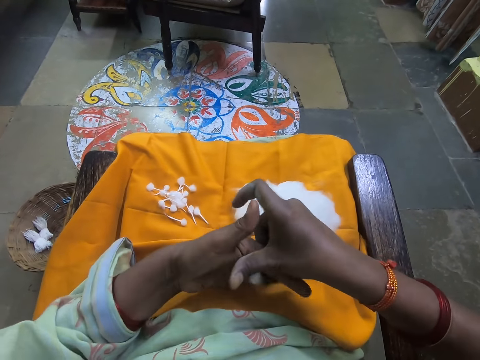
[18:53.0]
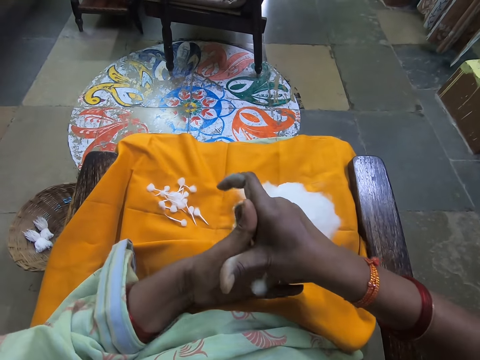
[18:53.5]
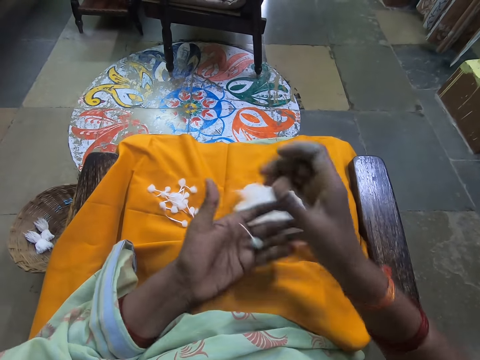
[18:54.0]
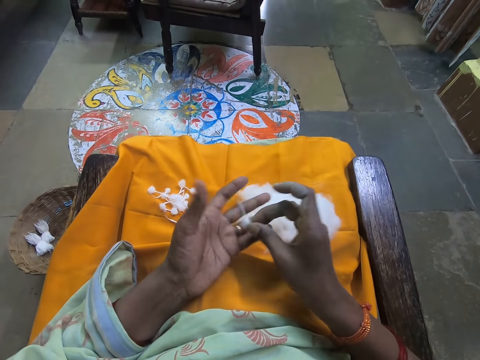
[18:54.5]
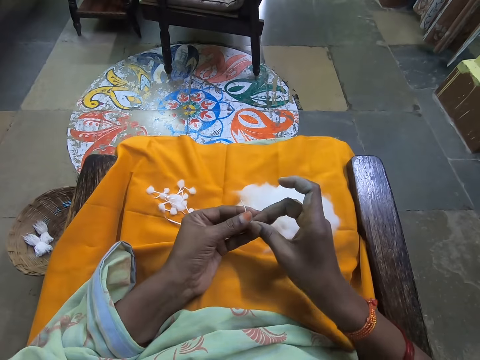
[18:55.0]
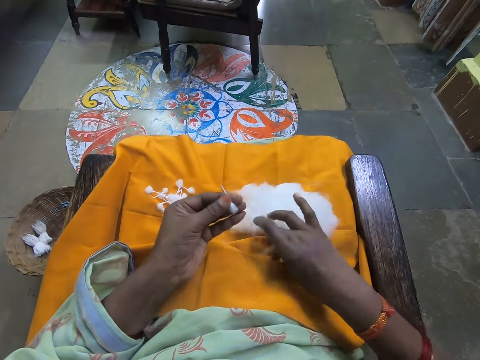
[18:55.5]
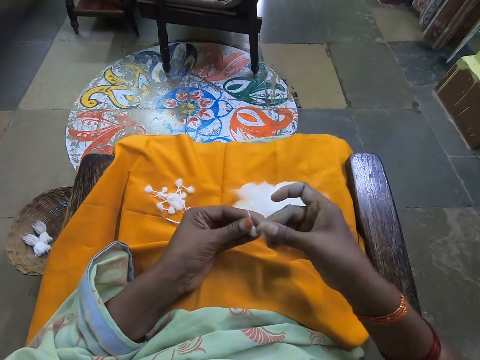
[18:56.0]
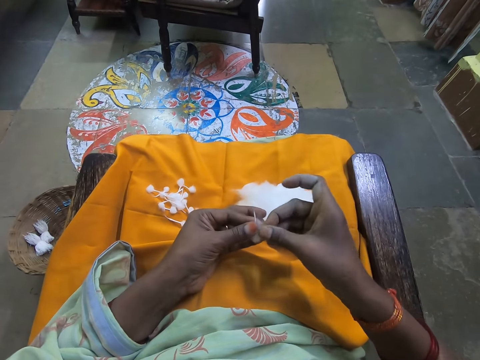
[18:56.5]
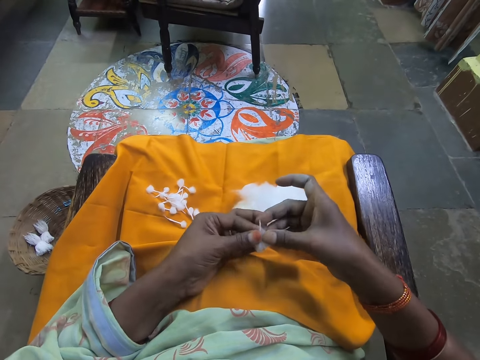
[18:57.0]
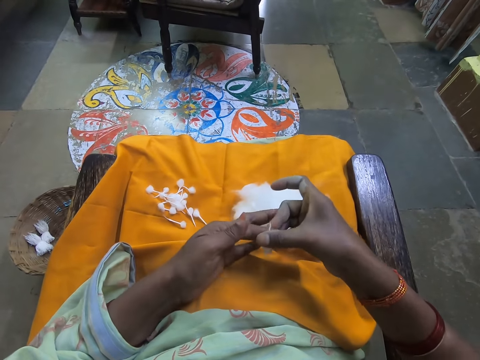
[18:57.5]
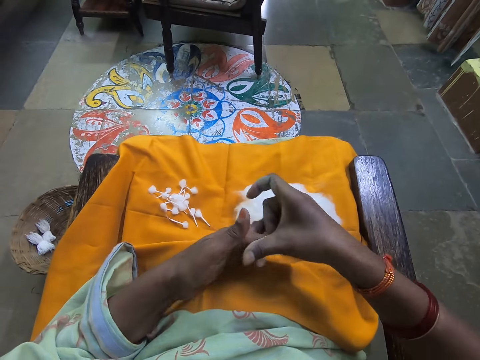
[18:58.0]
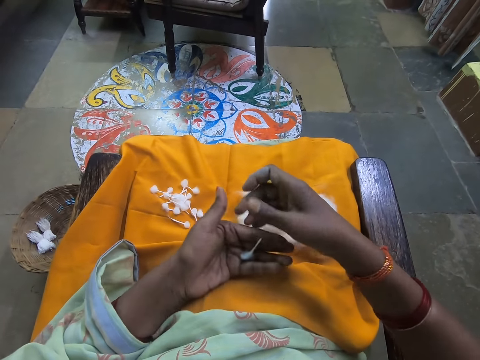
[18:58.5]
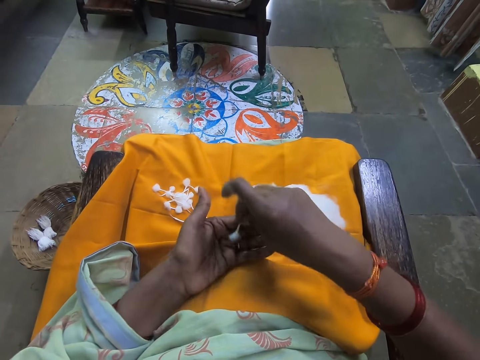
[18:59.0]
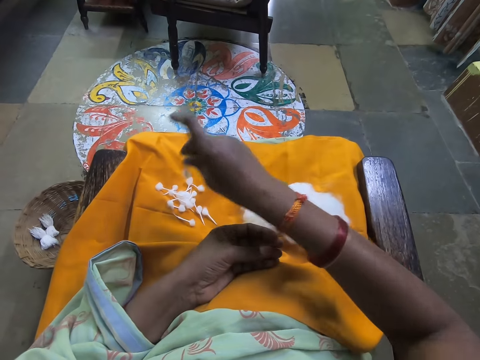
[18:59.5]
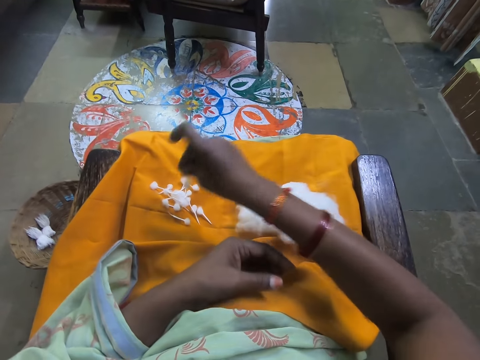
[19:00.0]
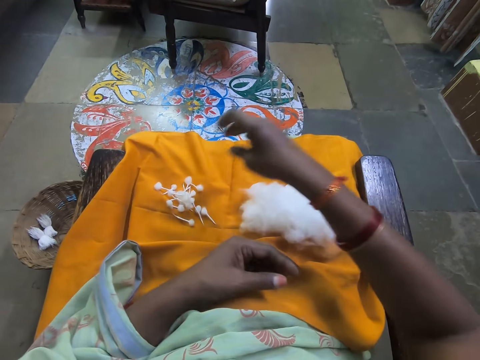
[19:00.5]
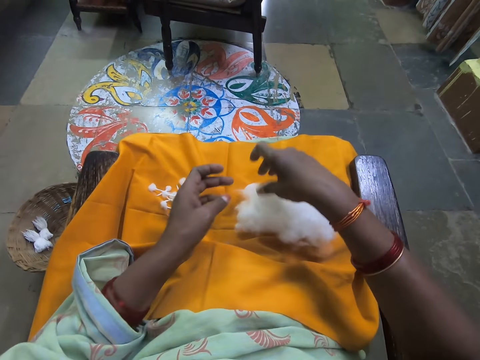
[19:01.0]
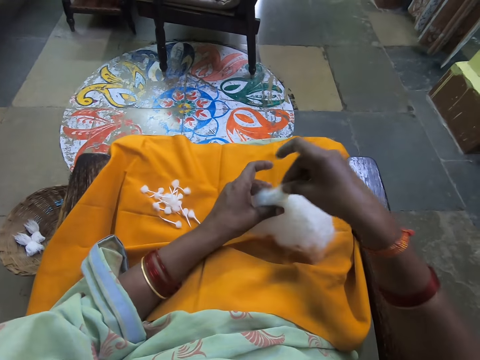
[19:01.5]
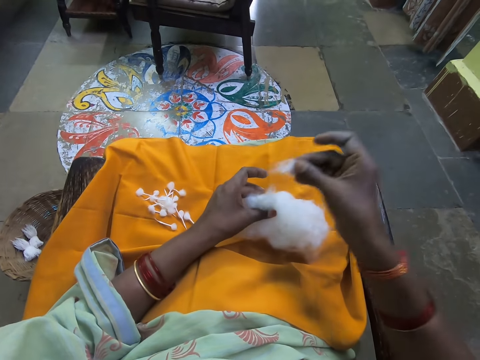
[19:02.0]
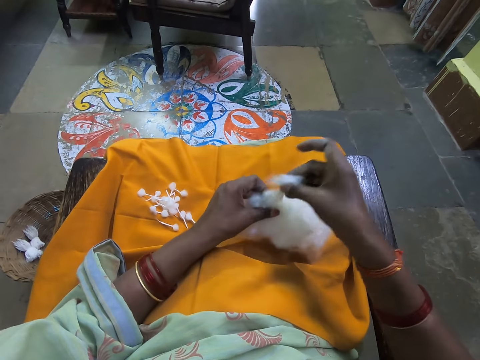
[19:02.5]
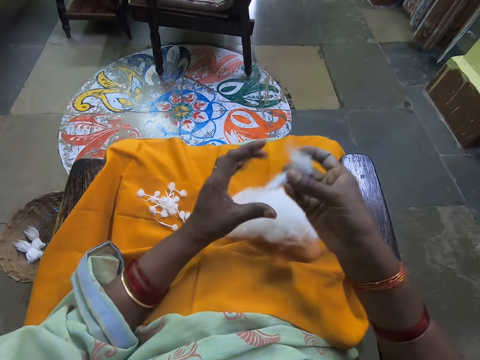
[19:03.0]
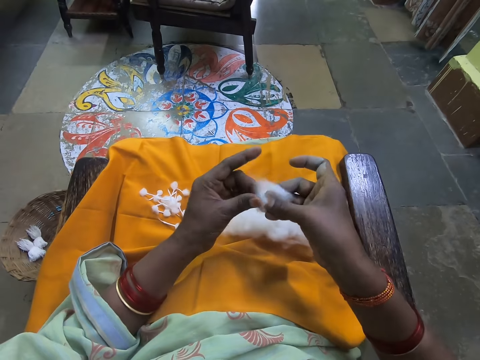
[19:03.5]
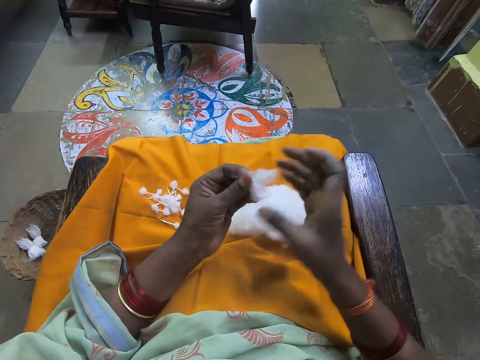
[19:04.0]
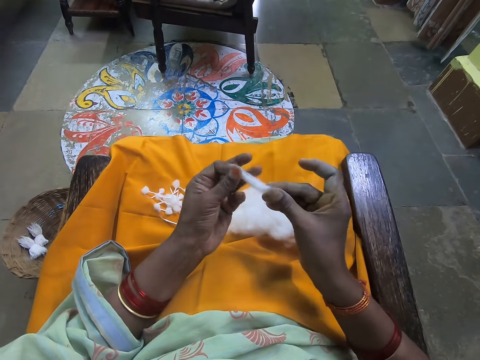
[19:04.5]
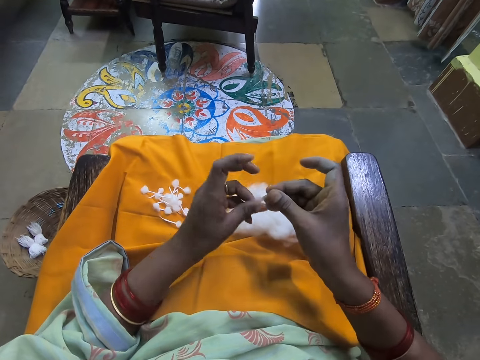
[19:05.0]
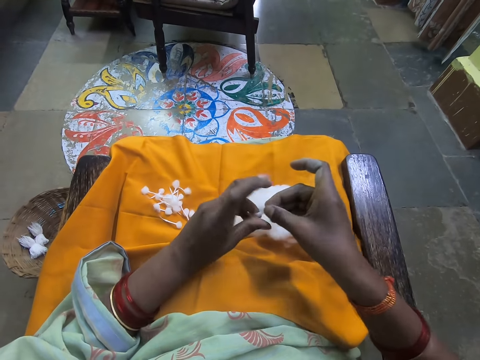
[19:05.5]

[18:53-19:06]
The camera wearer adjusts the cotton wool with both hands. She places the cotton on the other hand. She picks the cotton wool from her lap with her right hand. She rolls the cotton wool in her right hand with the cotton wool in her left hand into a cotton wick. She places the cotton on the cotton. She picks the cotton wick from her left hand with her right hand. She places the cotton on the other hand. She places the cotton wick on her lap with her right hand. She places her left hand on the ball of cotton wool on her lap and picks some cotton wool from the ball of cotton wool on her lap with her right hand. She rolls the cotton wool with both hands. She folds the cotton with both hands.

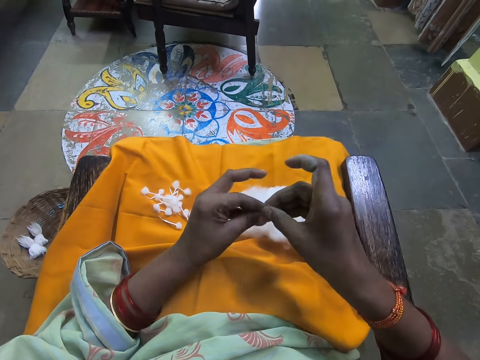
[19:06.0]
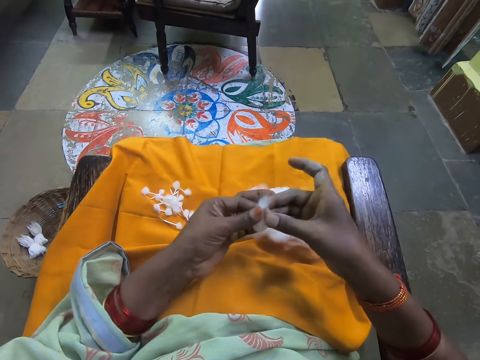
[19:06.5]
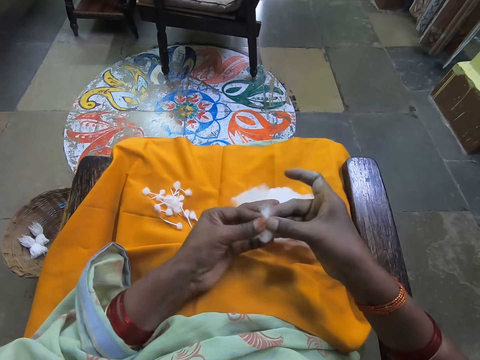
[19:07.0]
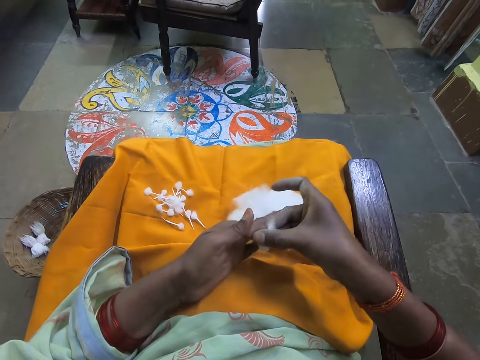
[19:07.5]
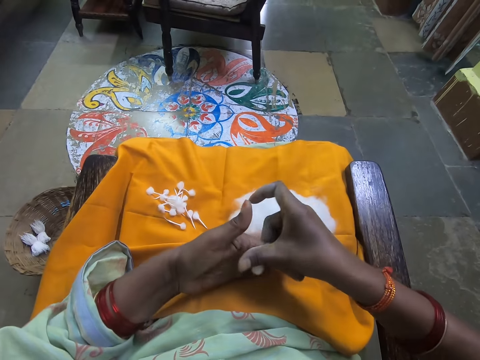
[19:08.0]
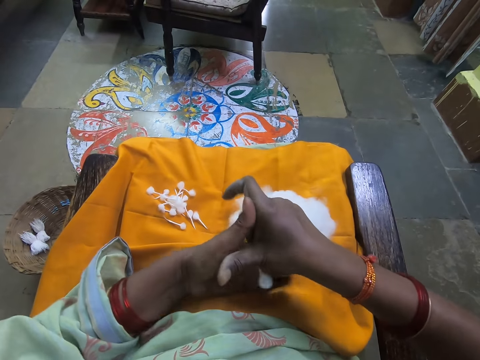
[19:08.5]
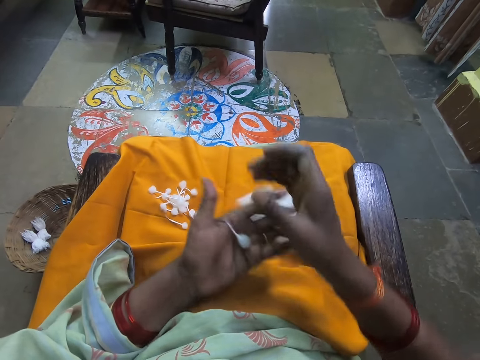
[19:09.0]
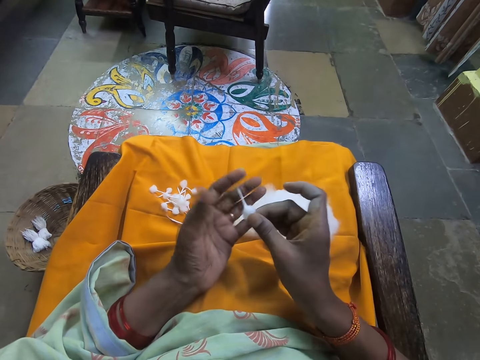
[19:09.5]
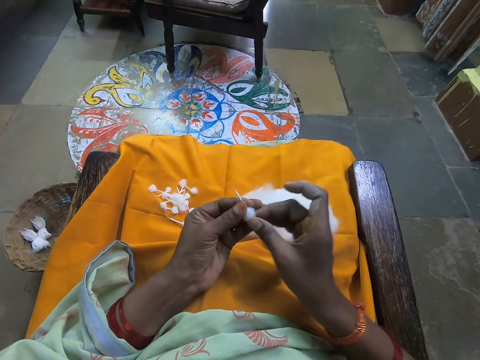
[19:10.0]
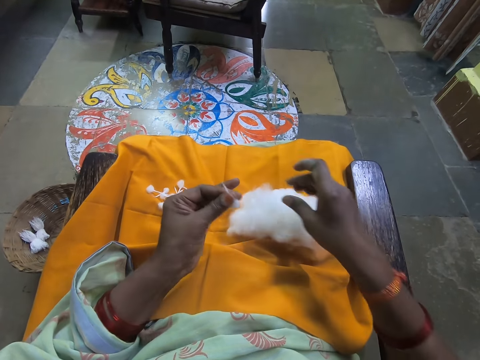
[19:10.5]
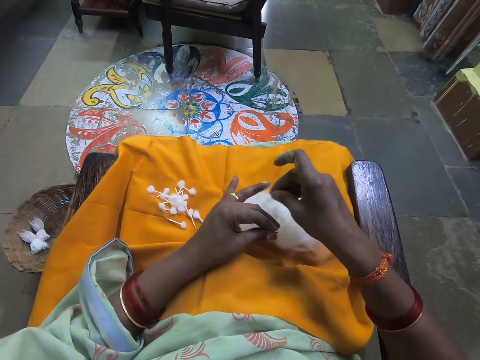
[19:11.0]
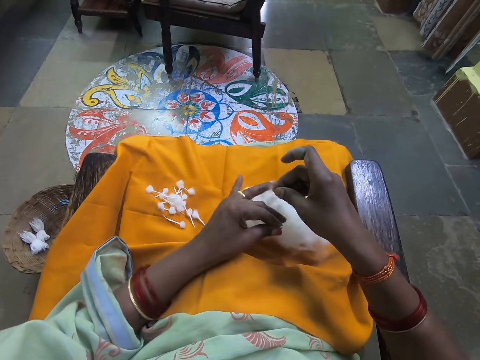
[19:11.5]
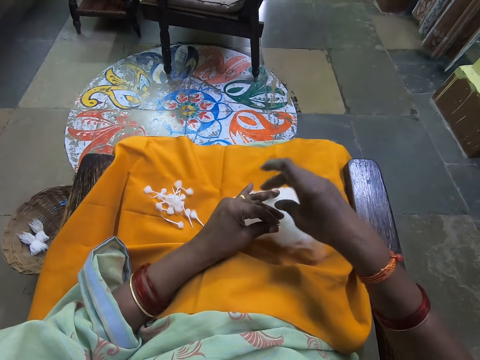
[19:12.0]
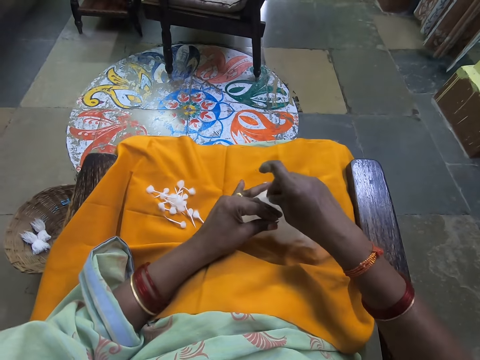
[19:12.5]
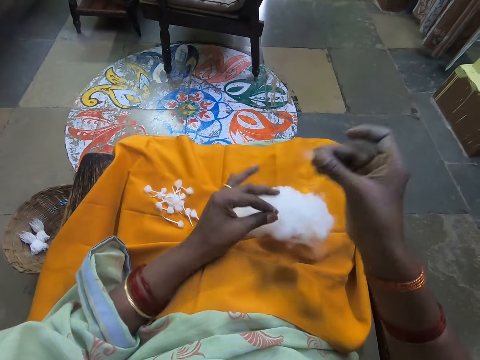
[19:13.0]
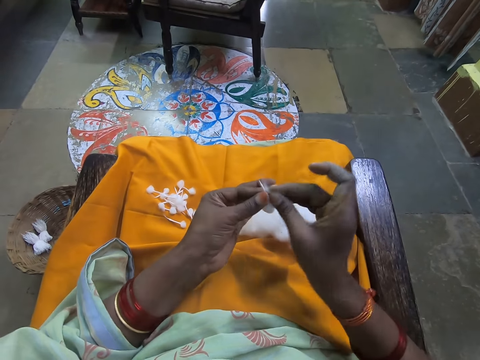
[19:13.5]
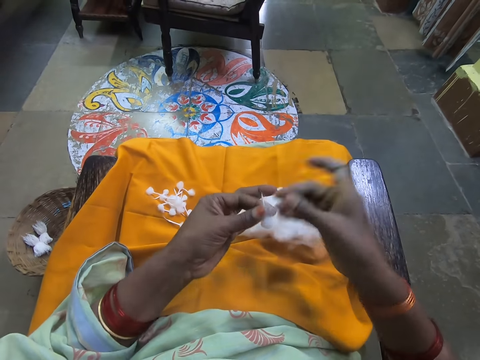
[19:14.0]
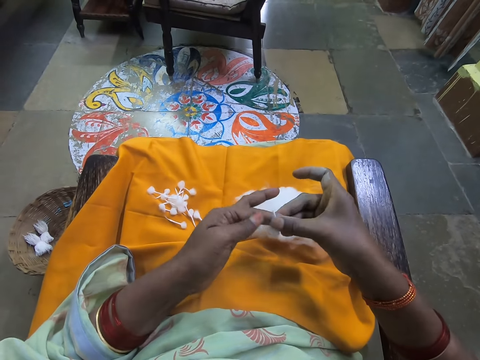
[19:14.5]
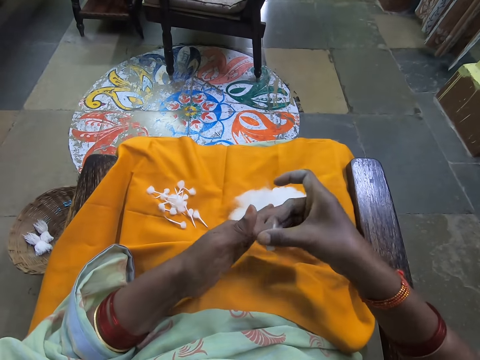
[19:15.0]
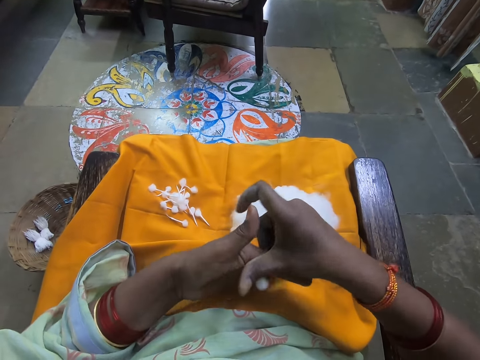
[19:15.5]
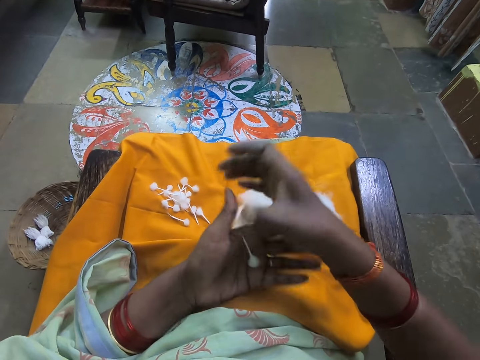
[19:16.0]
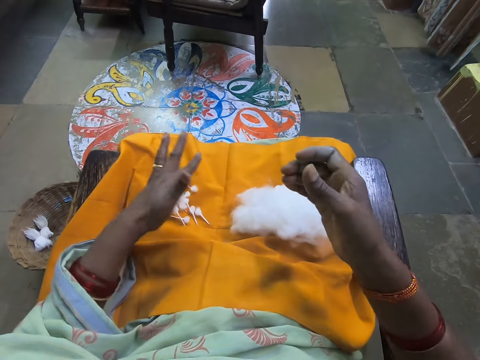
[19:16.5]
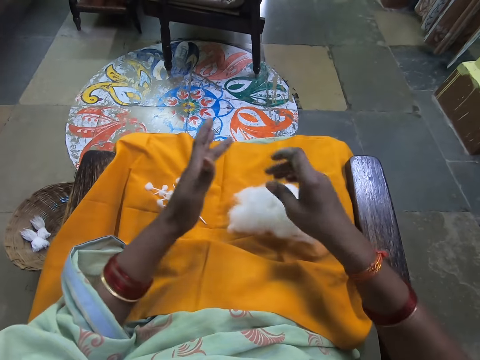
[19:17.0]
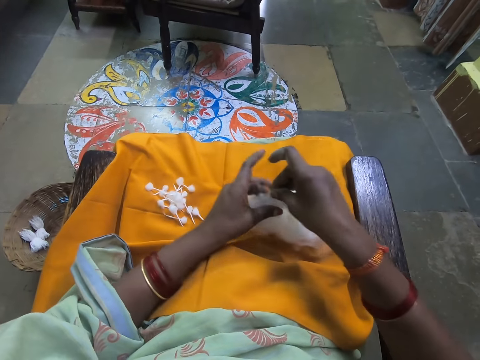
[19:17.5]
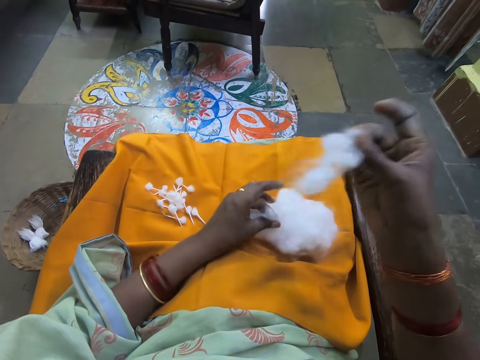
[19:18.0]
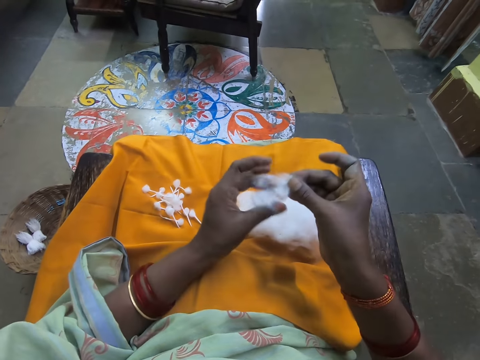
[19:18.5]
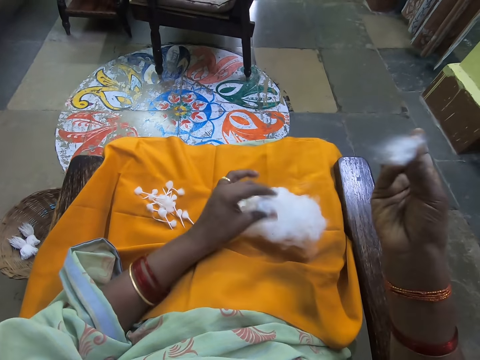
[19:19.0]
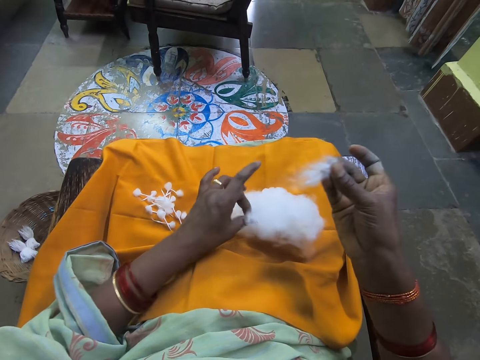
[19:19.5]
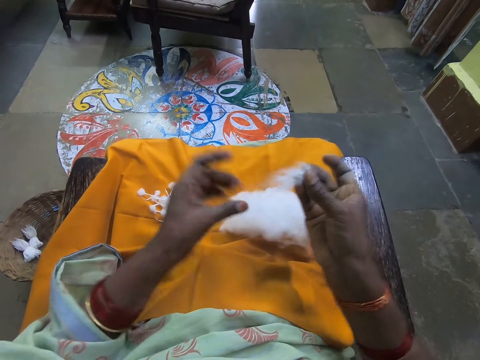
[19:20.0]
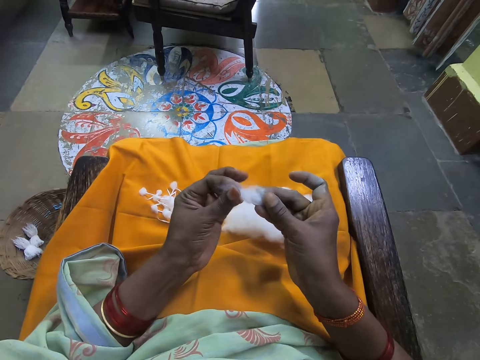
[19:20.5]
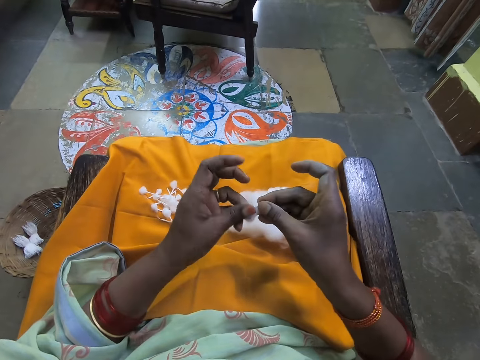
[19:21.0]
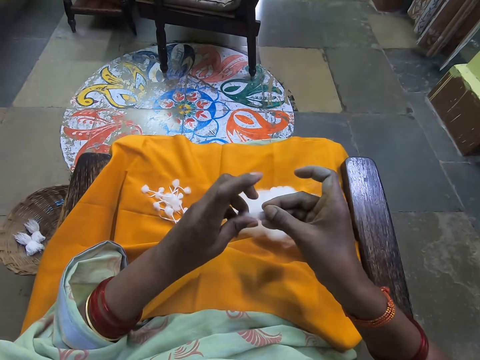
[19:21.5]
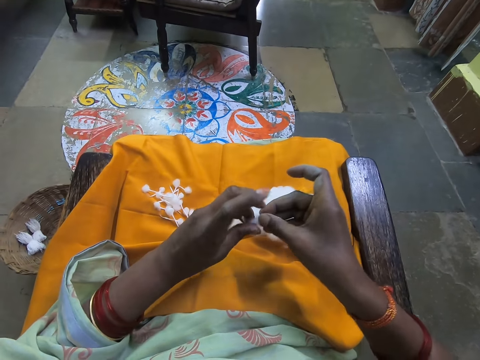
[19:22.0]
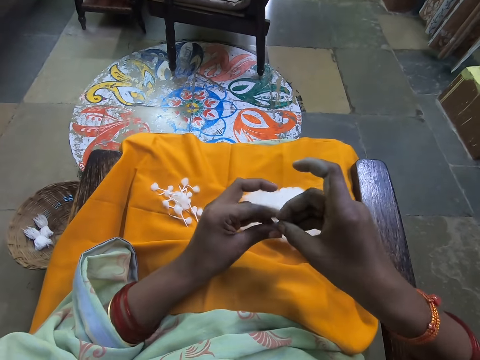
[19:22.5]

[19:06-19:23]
The camera wearer rolls the cotton with her hands. She adjusts the cotton wool with both hands. She places the cotton on the other hand. She places her left hand on the ball of cotton wool on her lap. She picks some cotton wool from the ball of cotton wool on her lap with her right hand. She rolls the cotton wool in her right hand with the cotton wool in her left hand into a cotton wick. She places the cotton on the cotton. She places the cotton wick on her lap with her left hand. She places her left hand on the ball of cotton wool on her lap and picks some cotton wool from the ball of cotton wool on her lap with her right hand. She picks some cotton wool from the cotton wool in her right hand with her left hand. She places the cotton wool on her lap with her left hand. She rolls the cotton wool with both hands. She folds the cotton with both hands.
